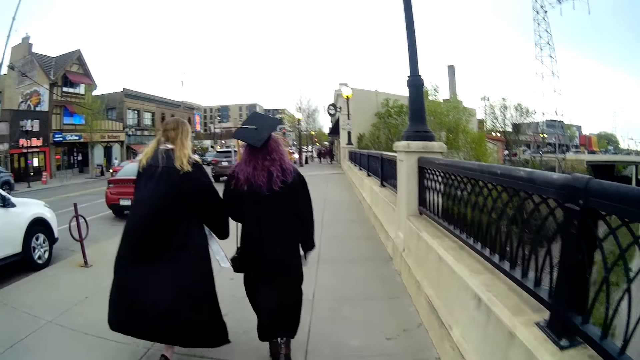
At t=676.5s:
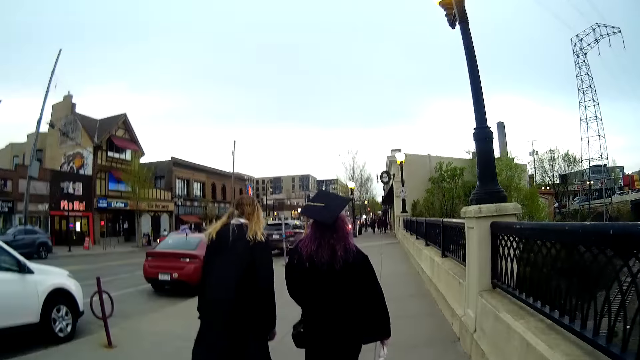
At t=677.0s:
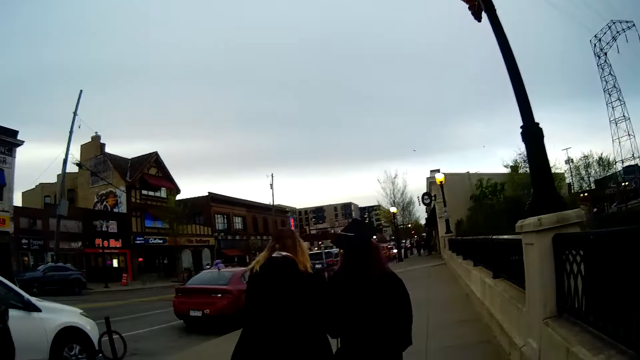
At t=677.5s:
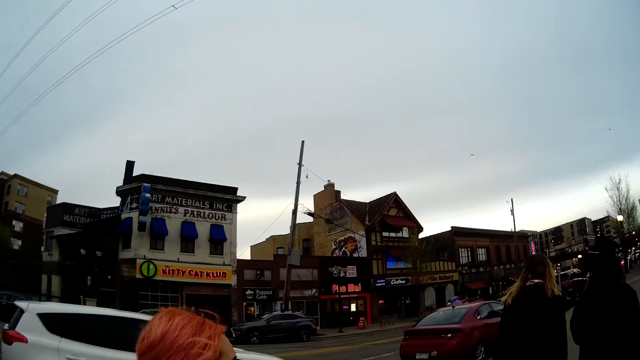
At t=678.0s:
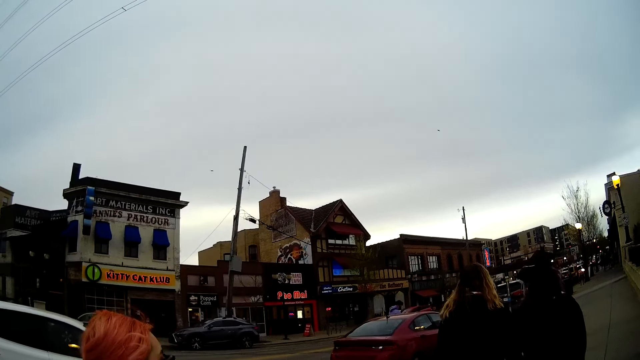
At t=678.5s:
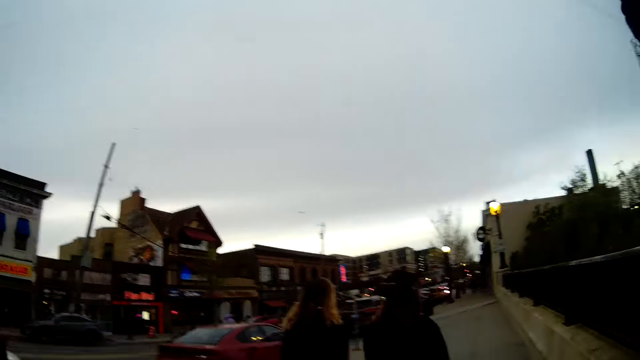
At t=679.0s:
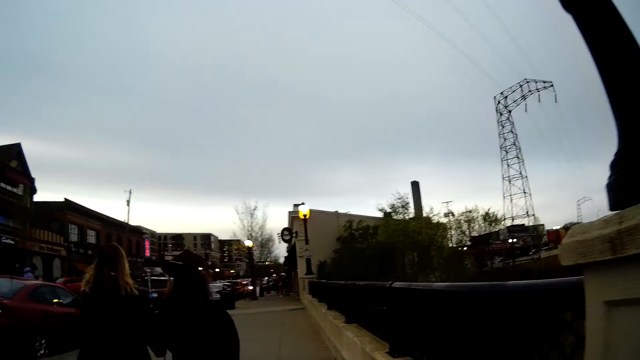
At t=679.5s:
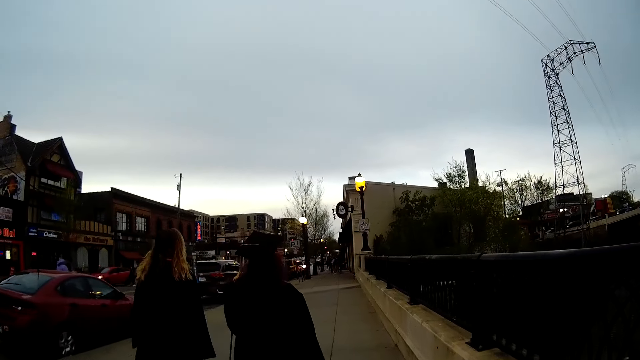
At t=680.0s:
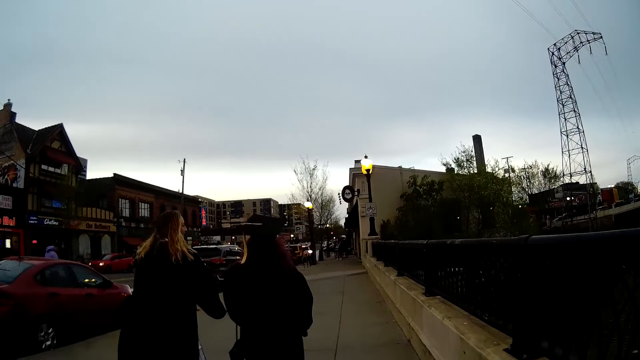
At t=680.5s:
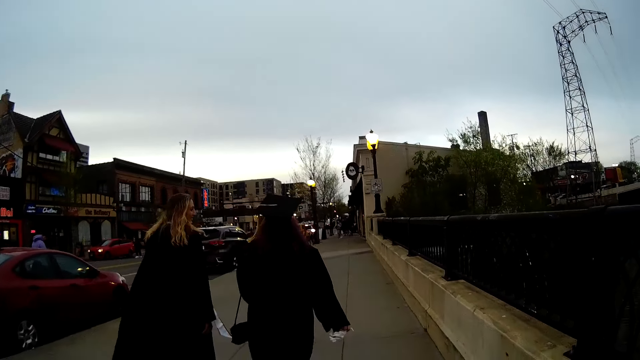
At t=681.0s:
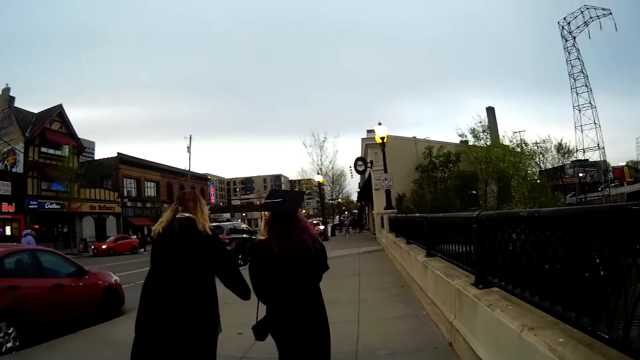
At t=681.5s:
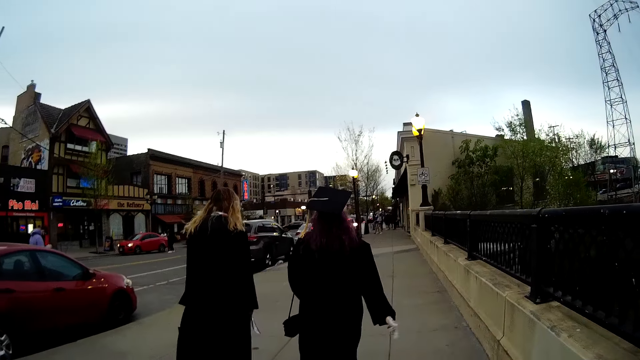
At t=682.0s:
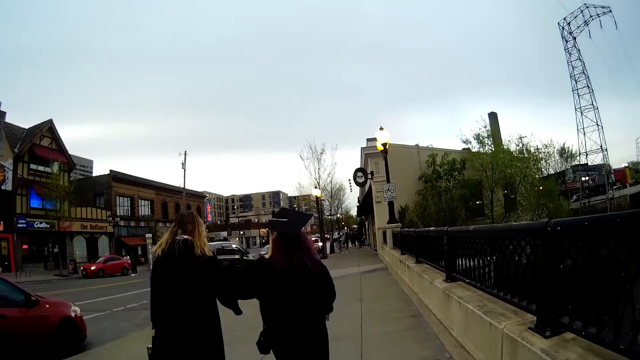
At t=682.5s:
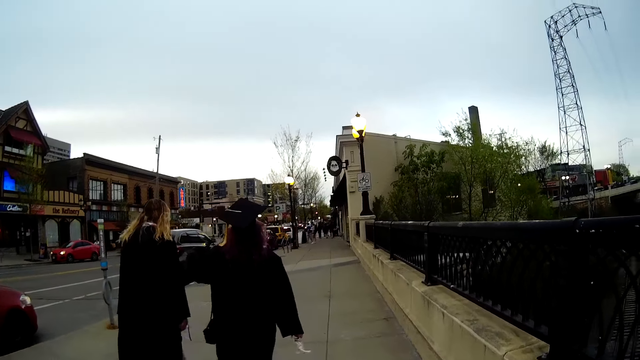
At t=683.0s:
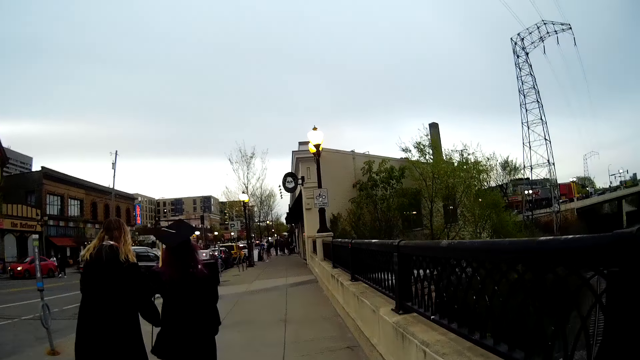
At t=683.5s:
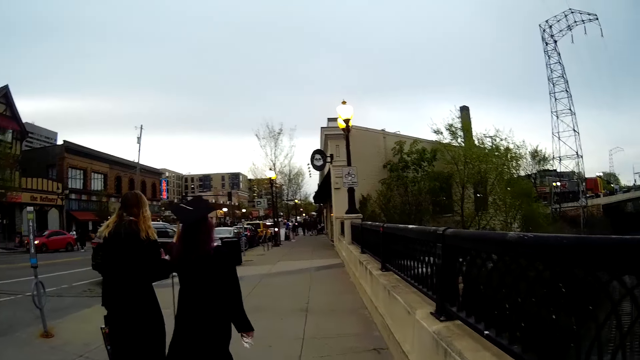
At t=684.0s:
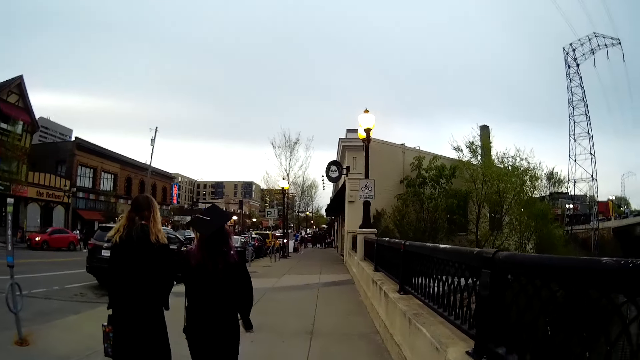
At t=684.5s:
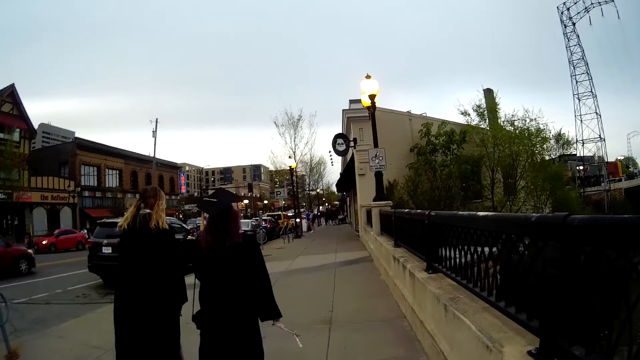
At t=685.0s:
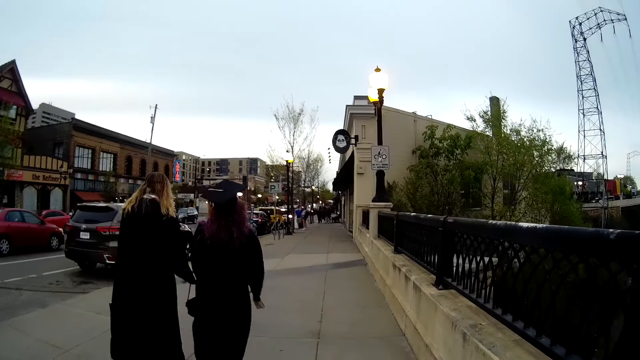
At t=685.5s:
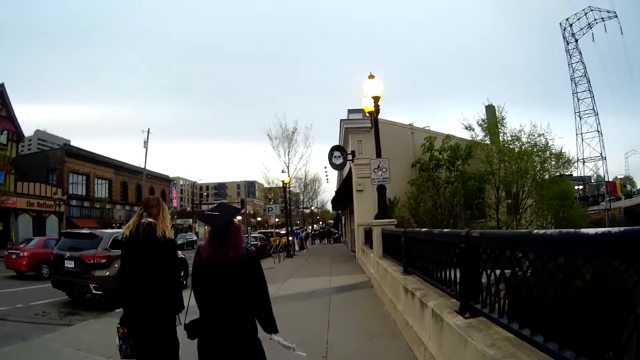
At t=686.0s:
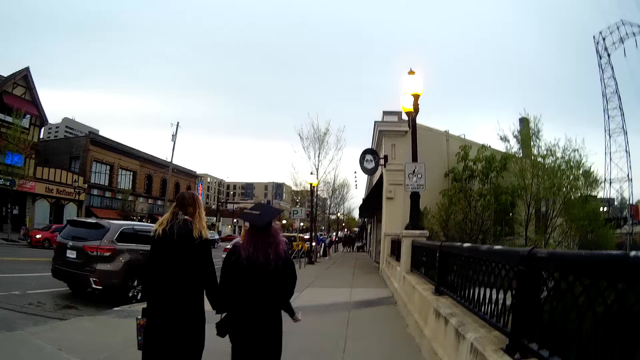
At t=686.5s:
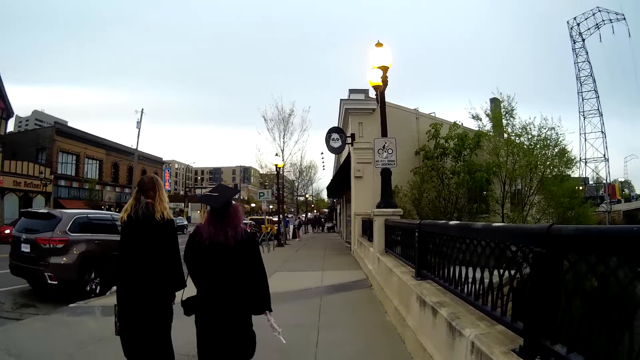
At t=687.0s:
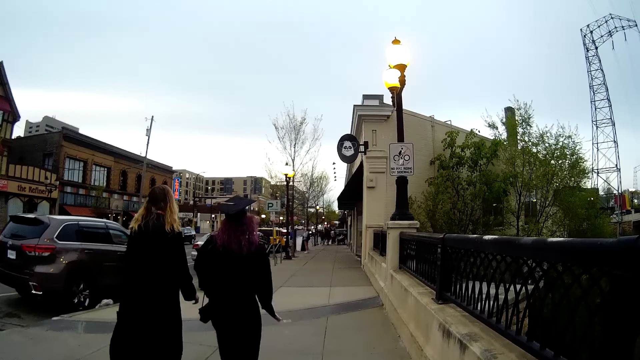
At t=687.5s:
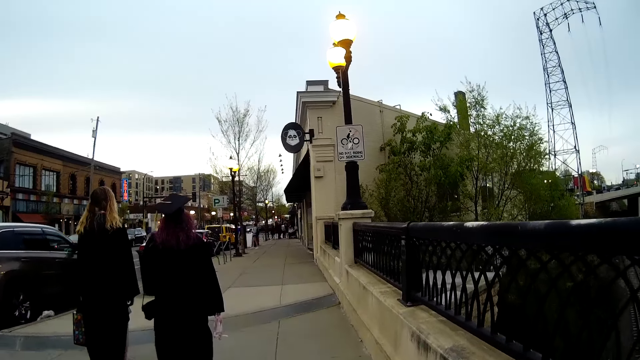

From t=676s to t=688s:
The camera wearer turns to the side. They walk around.

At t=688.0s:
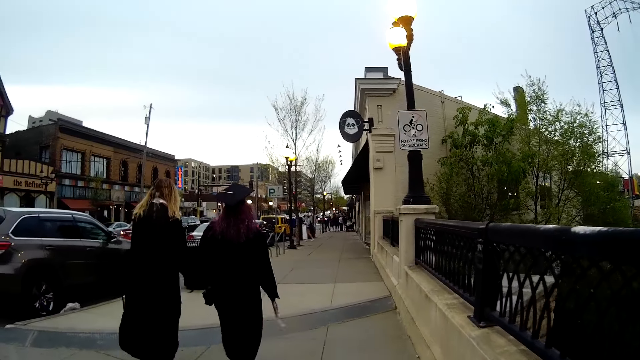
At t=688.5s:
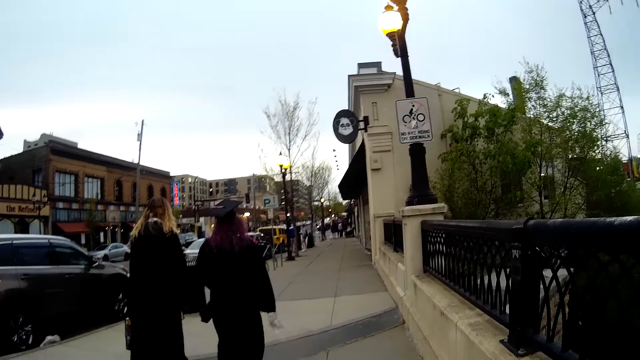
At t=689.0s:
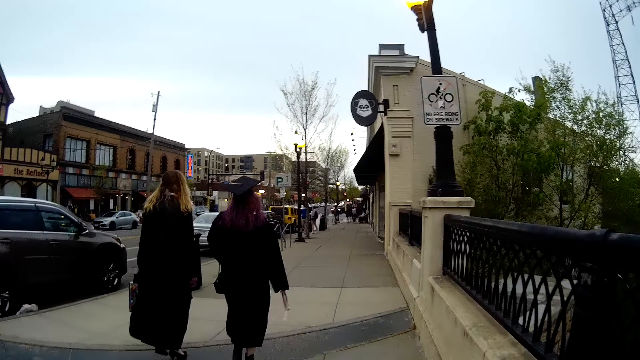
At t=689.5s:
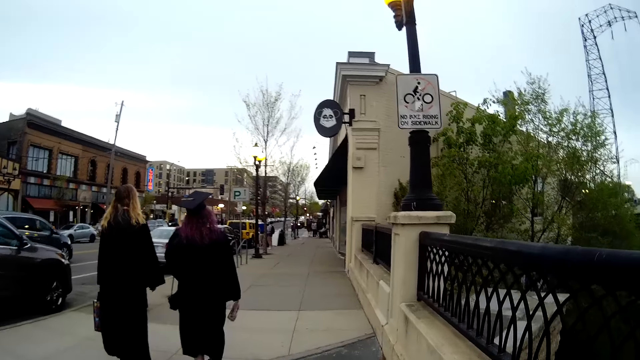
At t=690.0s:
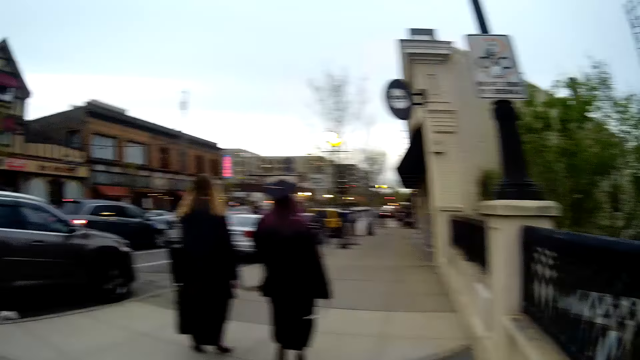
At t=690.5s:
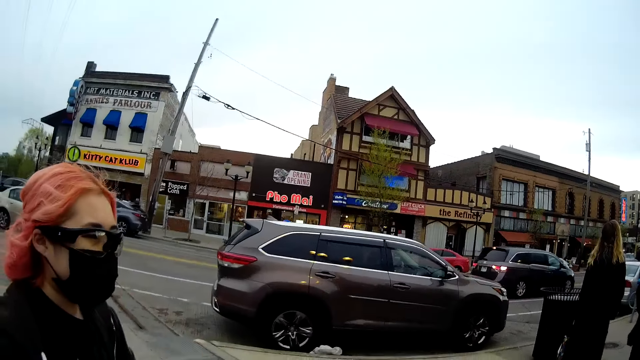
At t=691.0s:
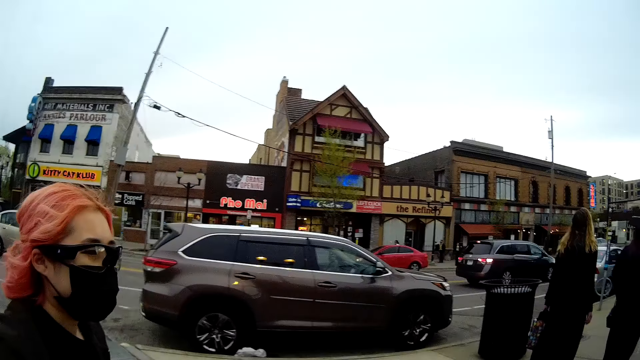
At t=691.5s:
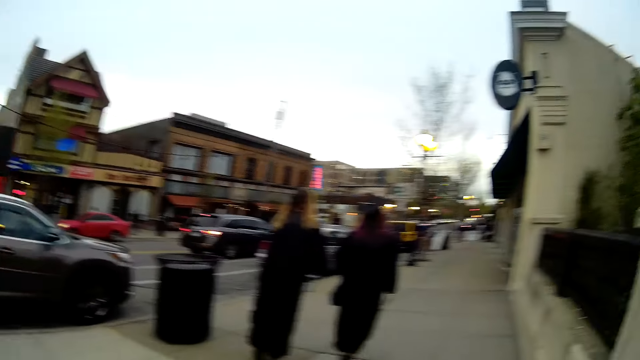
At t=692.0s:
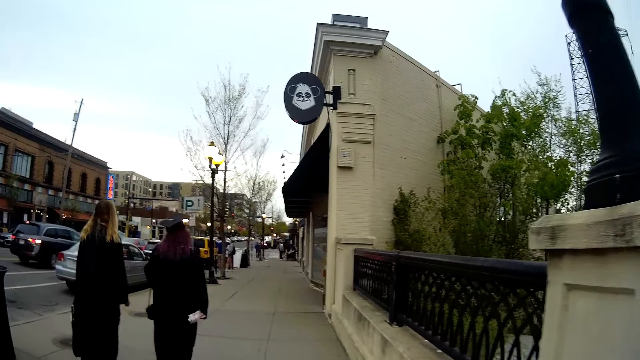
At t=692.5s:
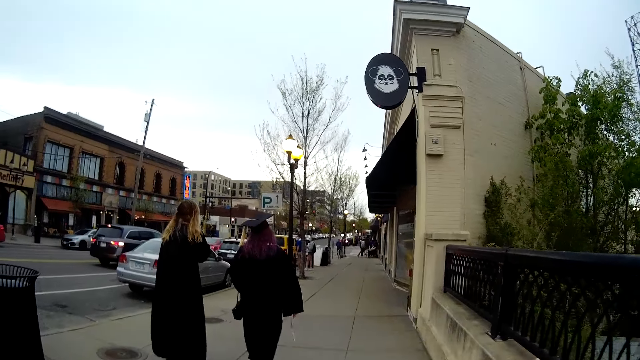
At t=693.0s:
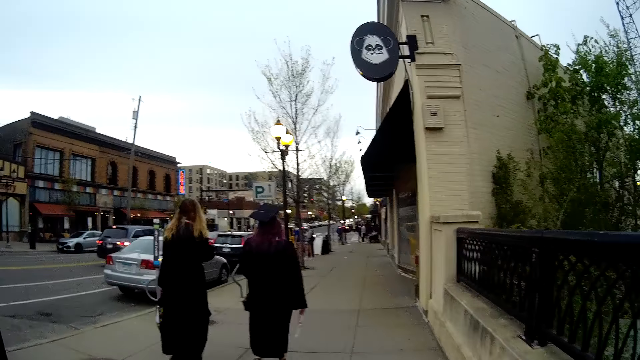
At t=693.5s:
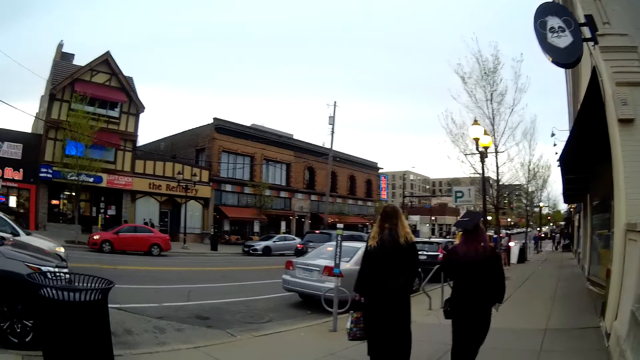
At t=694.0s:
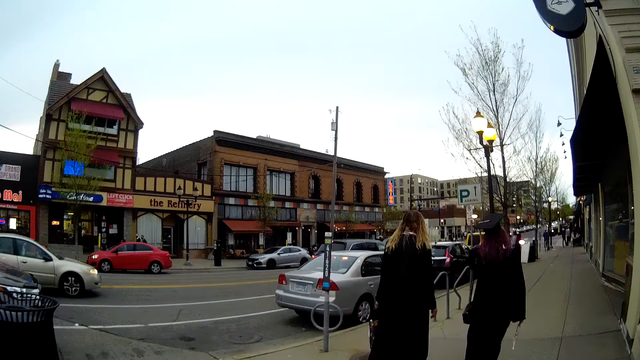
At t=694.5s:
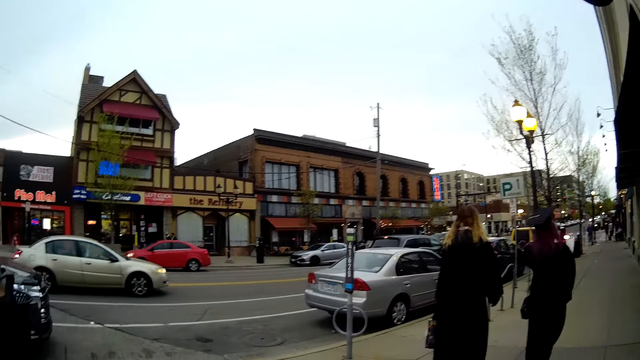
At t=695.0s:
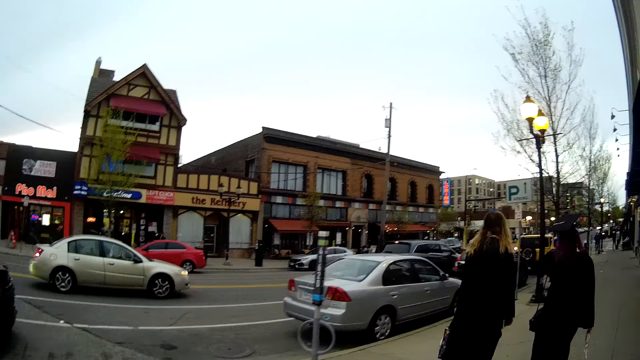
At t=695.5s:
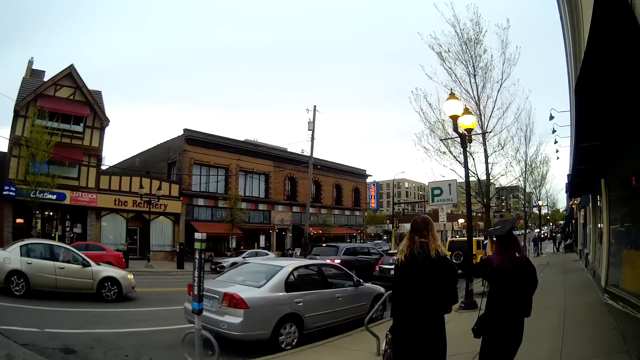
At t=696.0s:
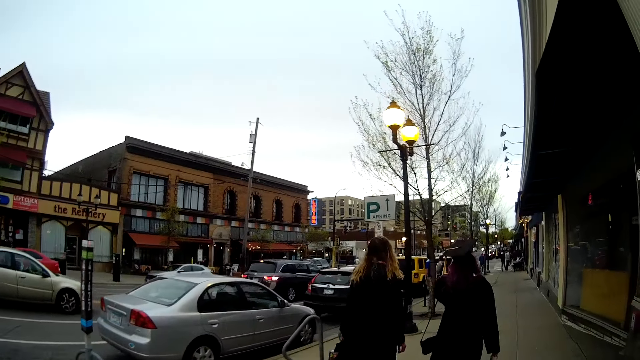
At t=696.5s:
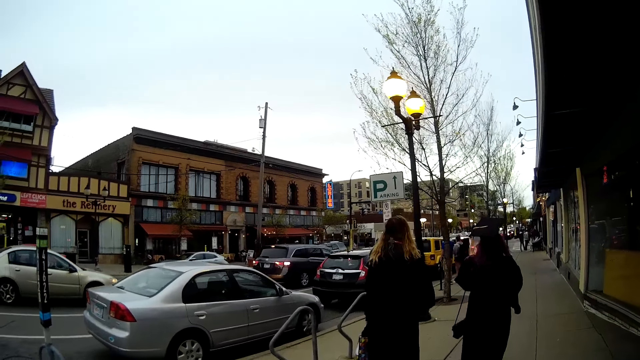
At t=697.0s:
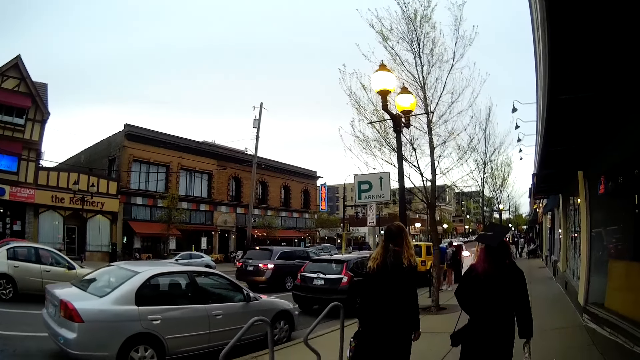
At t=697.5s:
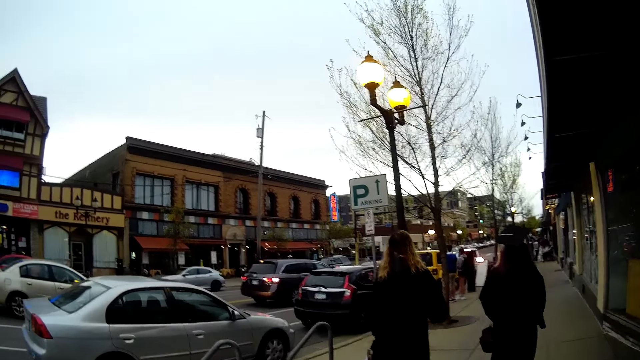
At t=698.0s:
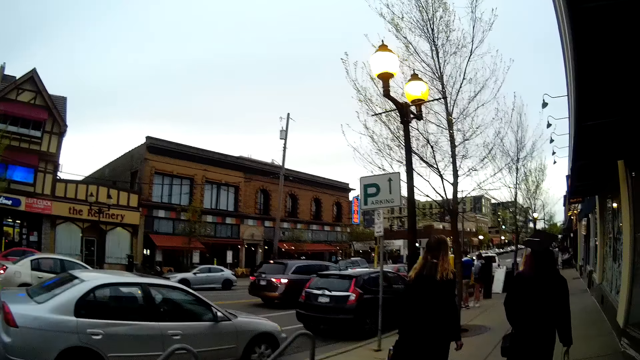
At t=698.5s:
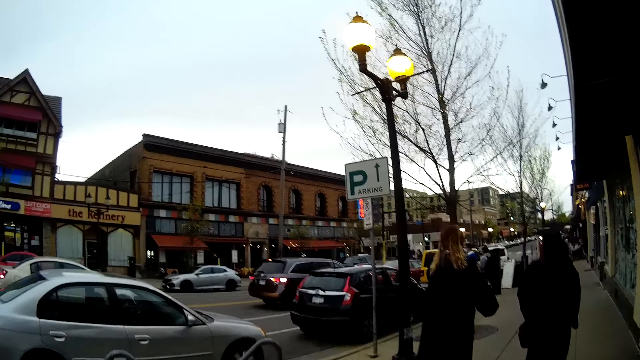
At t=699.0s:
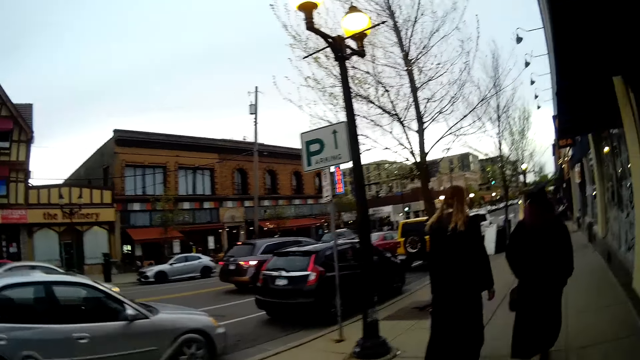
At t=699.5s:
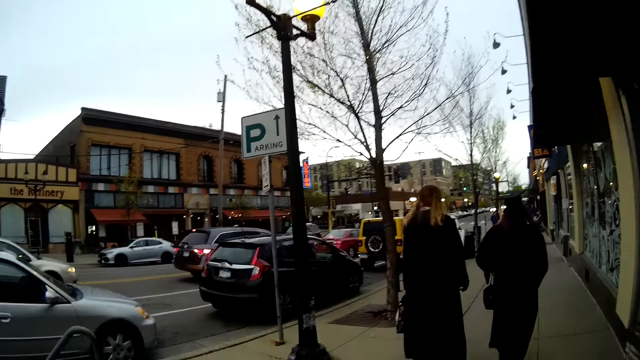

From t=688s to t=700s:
The camera wearer turns to the side. A person walks around. The camera wearer walks around. They turn to the side. They walk around.
